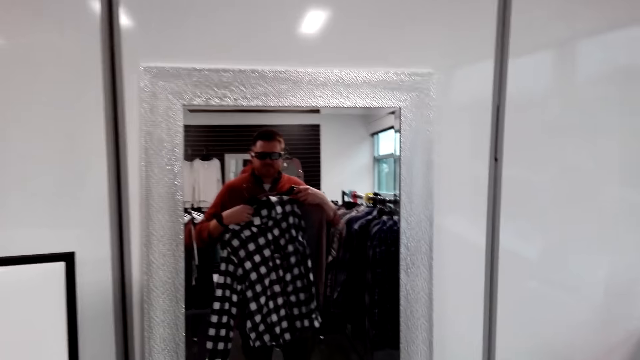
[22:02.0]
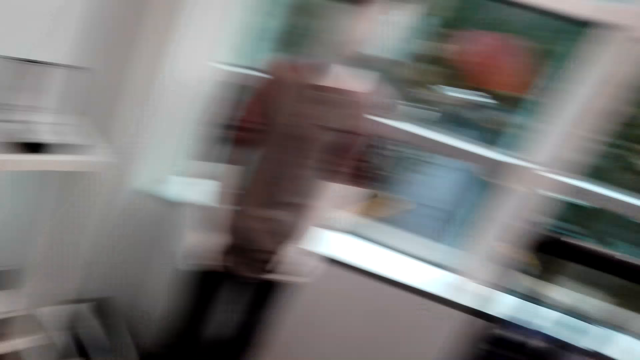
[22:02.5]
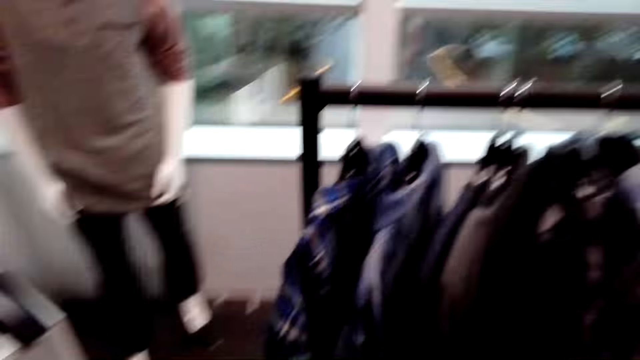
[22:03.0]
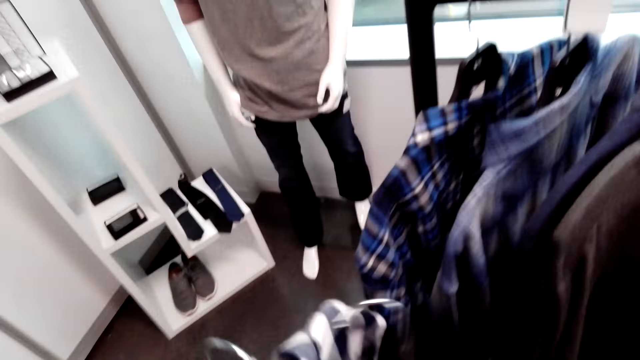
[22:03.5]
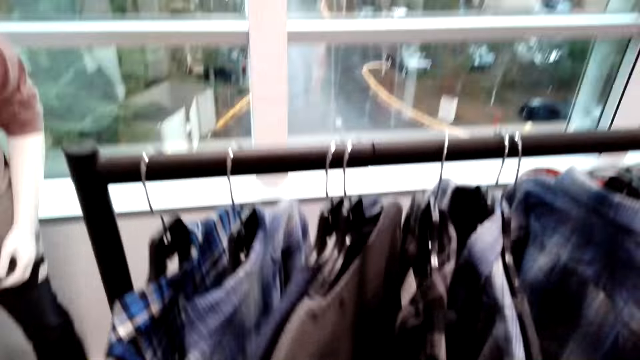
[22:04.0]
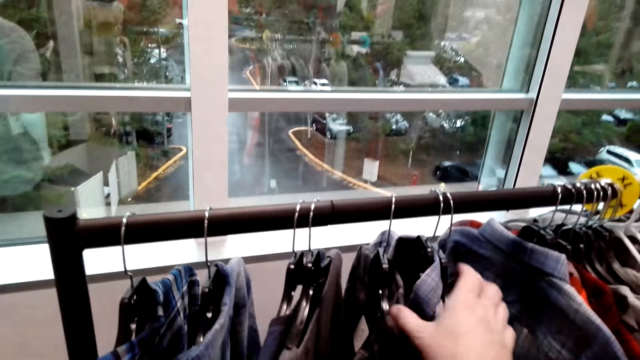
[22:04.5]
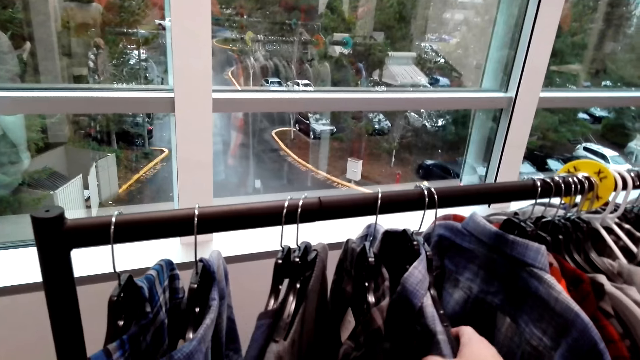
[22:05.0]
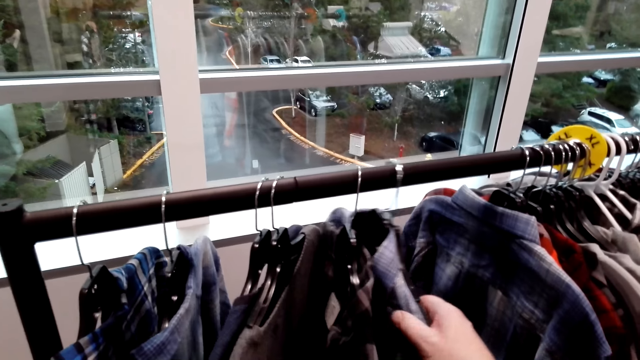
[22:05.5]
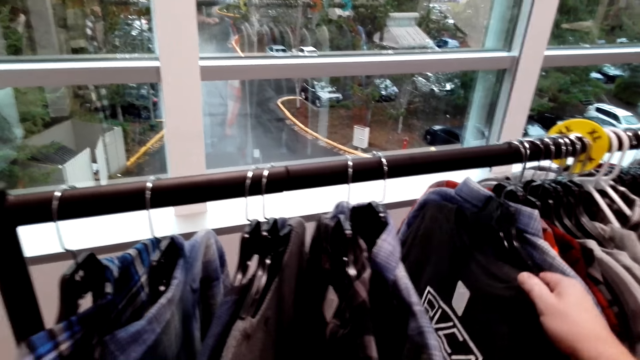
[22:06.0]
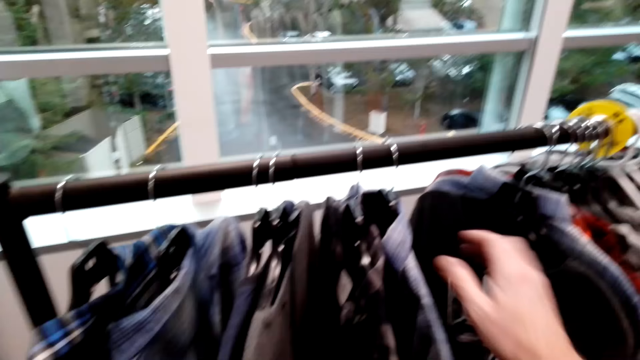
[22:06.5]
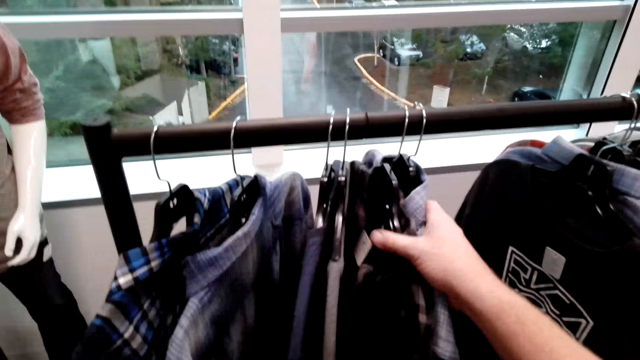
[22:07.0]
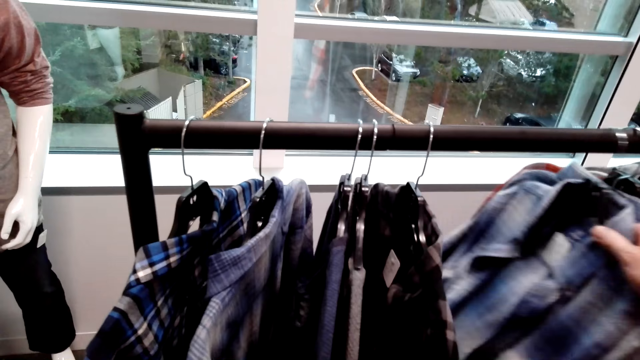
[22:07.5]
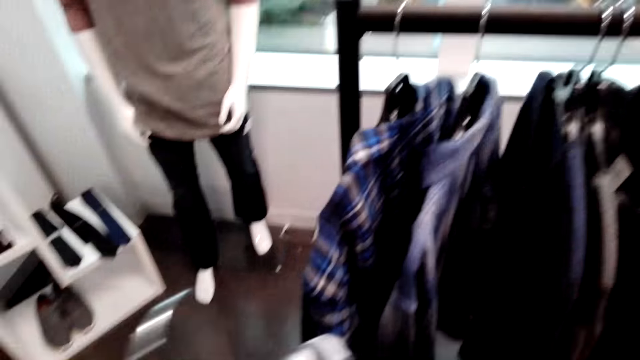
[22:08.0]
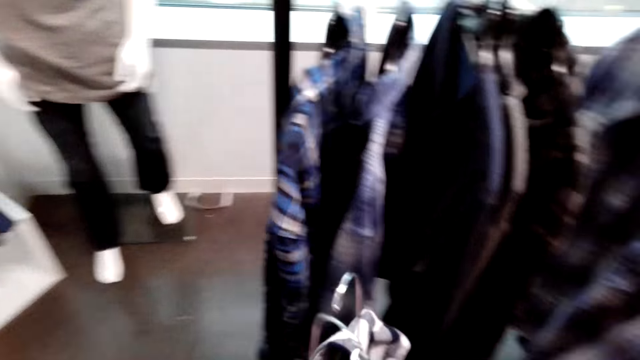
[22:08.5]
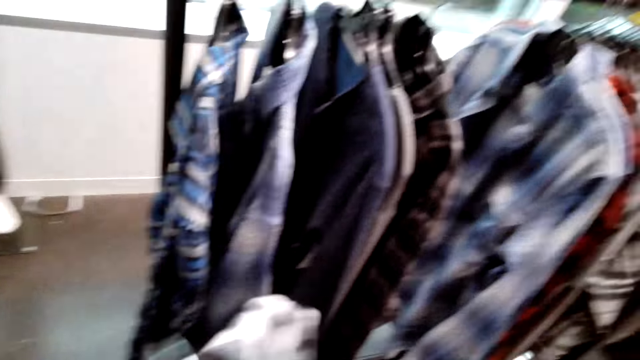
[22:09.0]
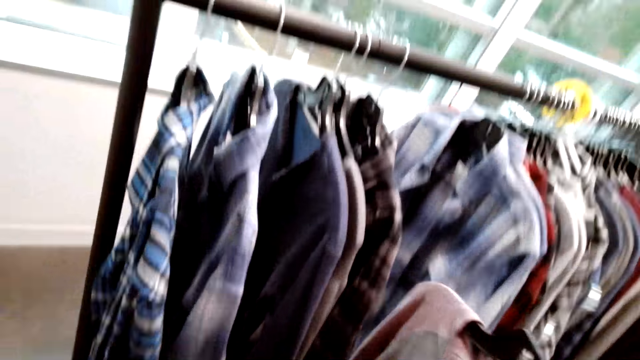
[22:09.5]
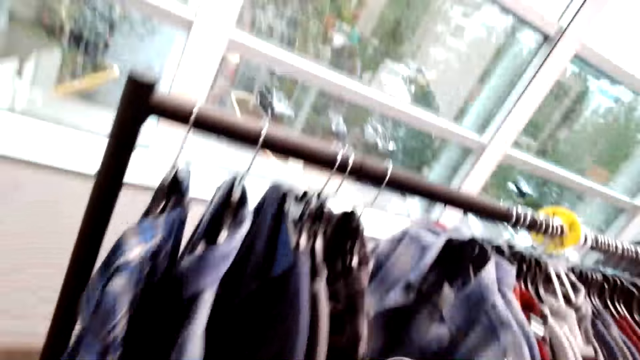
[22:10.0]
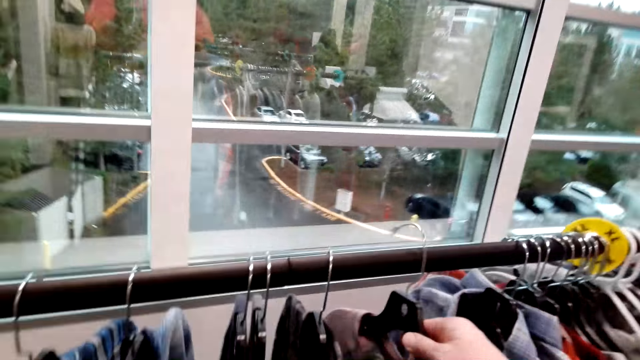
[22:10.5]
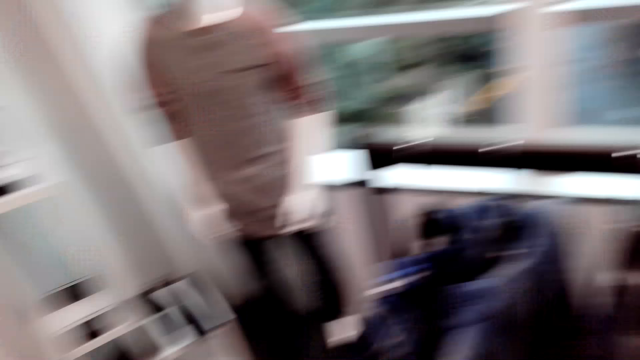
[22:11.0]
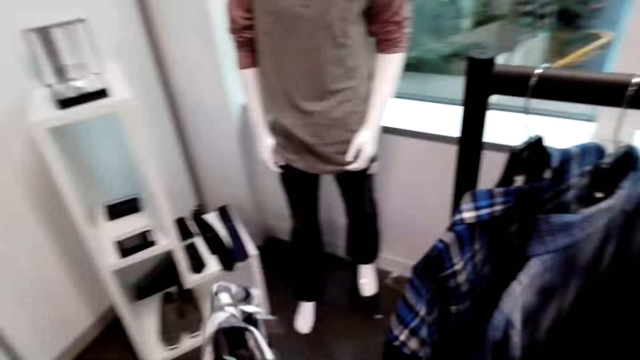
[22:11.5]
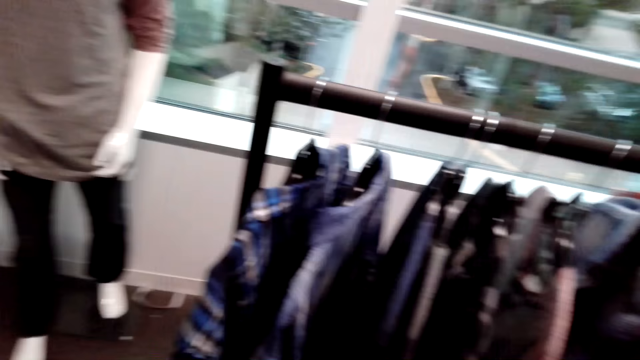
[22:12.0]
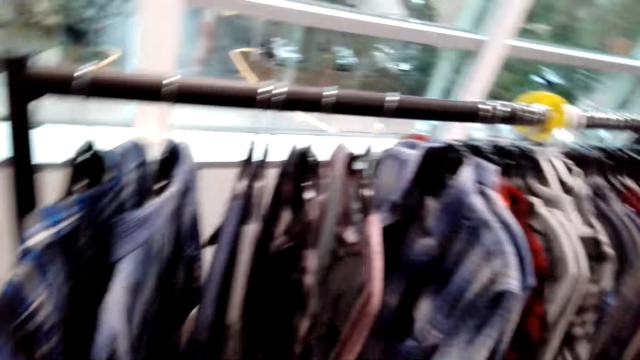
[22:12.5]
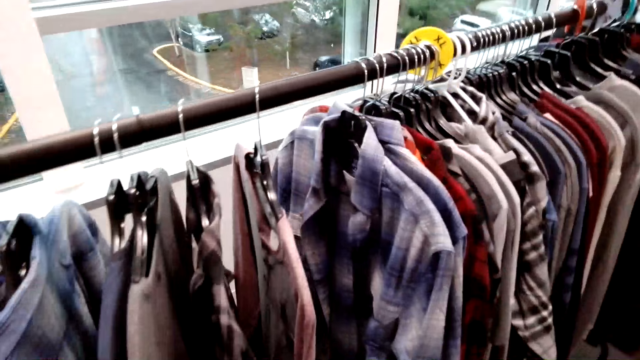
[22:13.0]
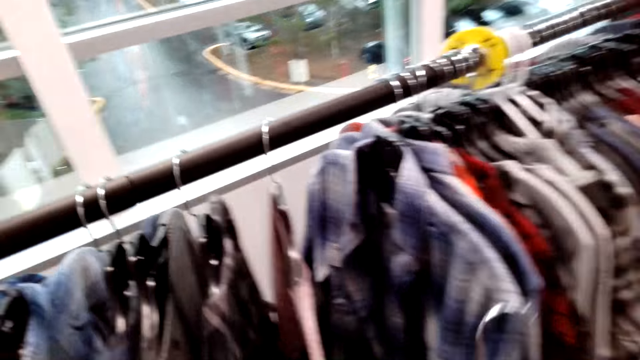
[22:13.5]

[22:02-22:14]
The camera wearer holds the shirts on the cloth rack. They touch the shirts. They push the shirts on the cloth rack. They put the shirt on the shirt rack.

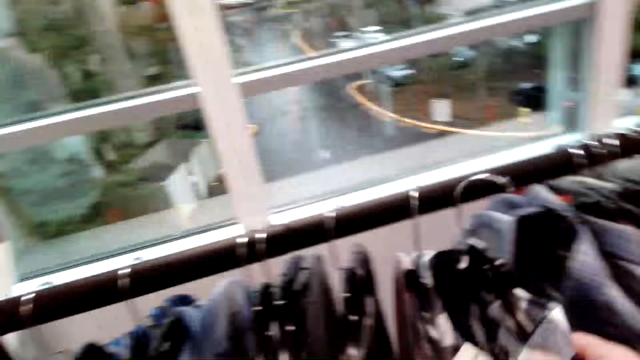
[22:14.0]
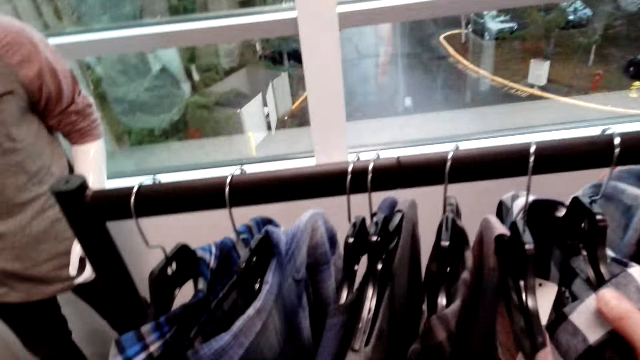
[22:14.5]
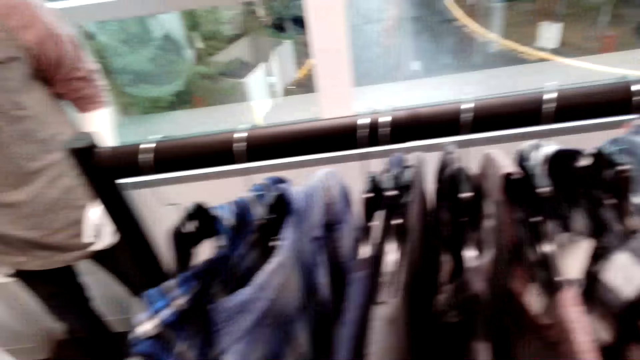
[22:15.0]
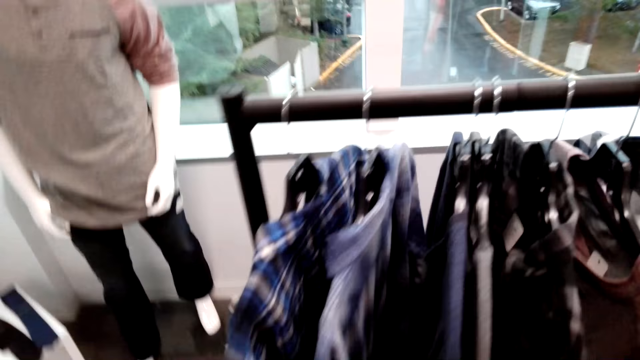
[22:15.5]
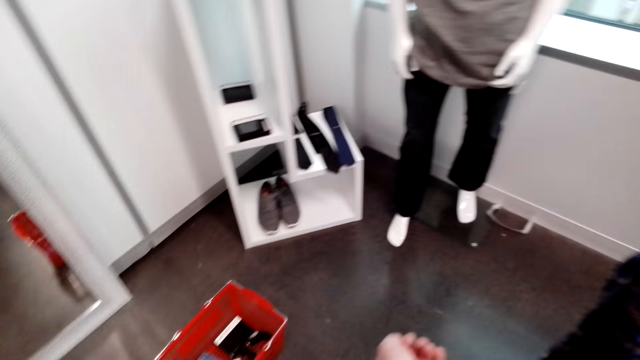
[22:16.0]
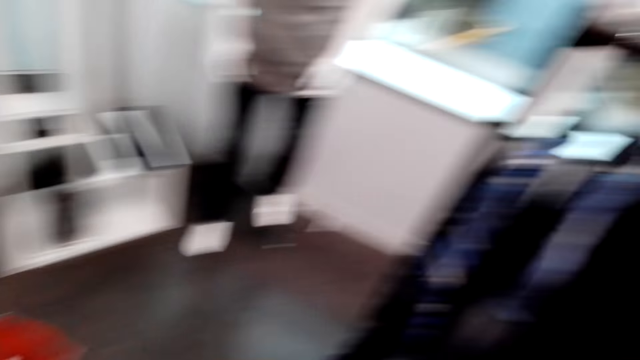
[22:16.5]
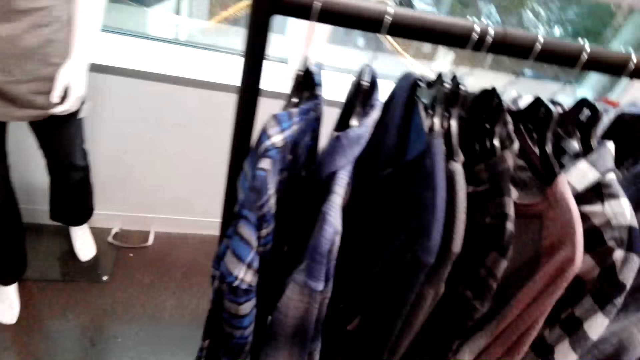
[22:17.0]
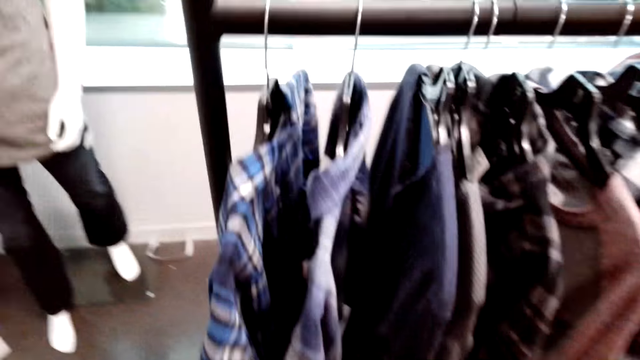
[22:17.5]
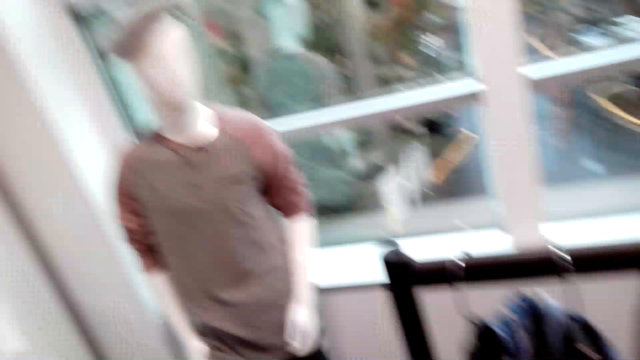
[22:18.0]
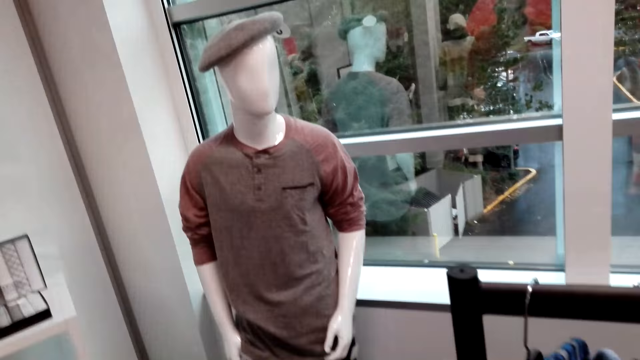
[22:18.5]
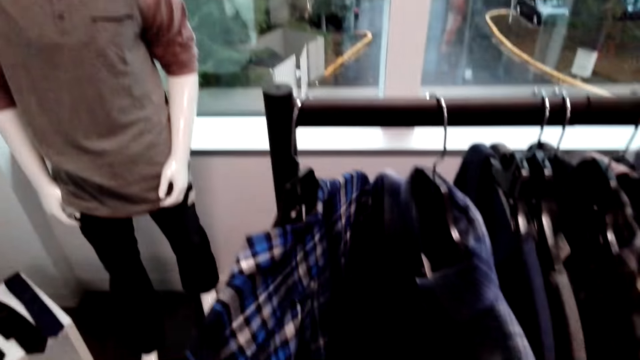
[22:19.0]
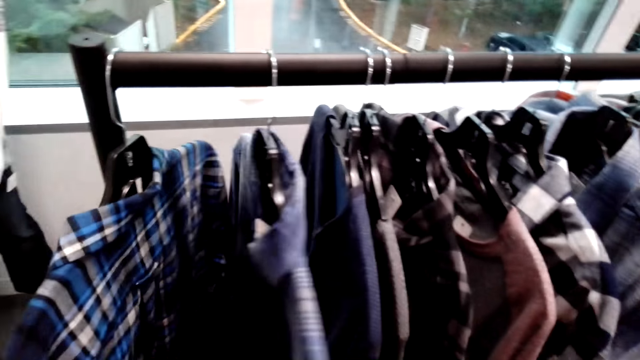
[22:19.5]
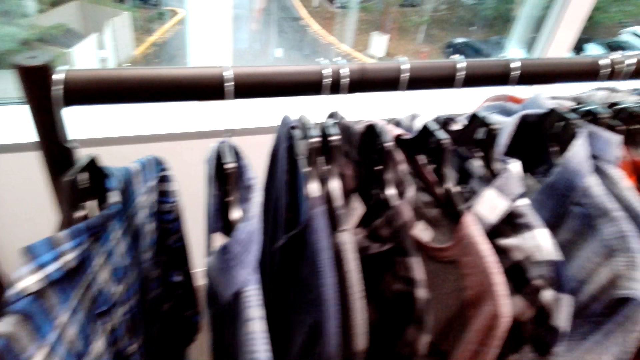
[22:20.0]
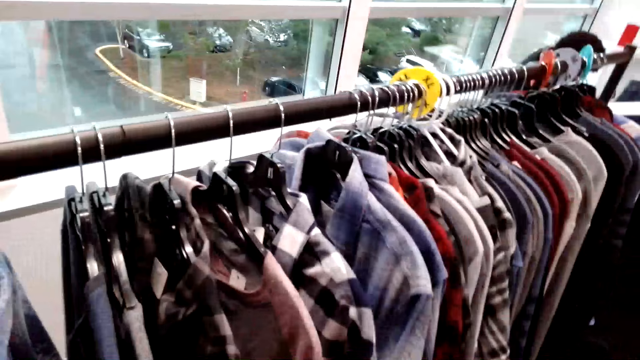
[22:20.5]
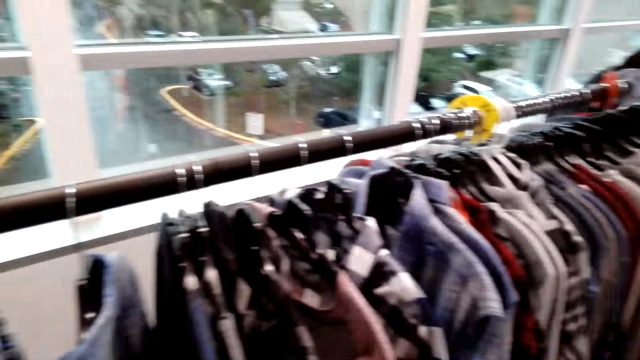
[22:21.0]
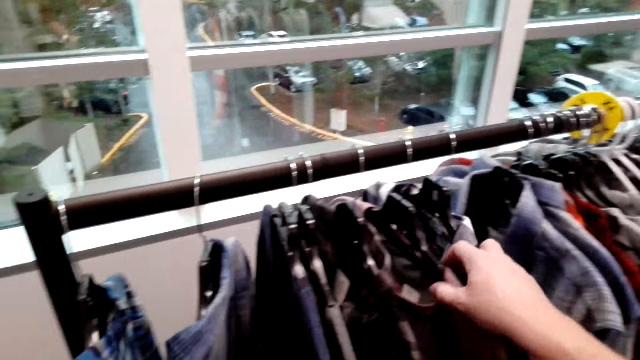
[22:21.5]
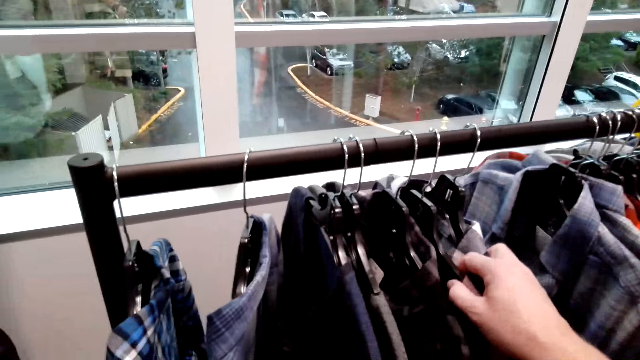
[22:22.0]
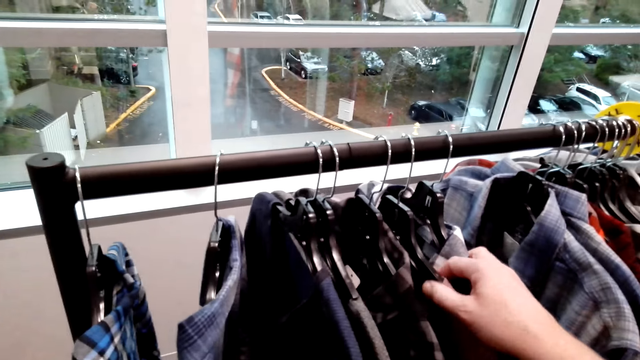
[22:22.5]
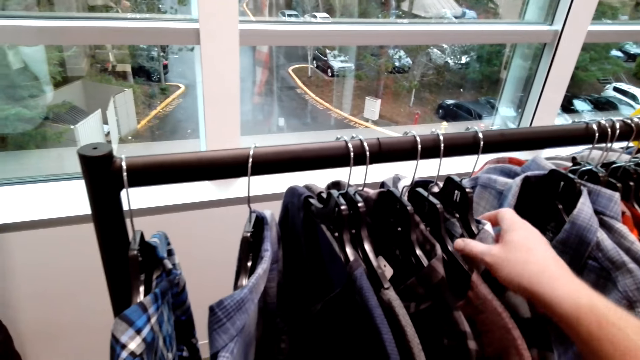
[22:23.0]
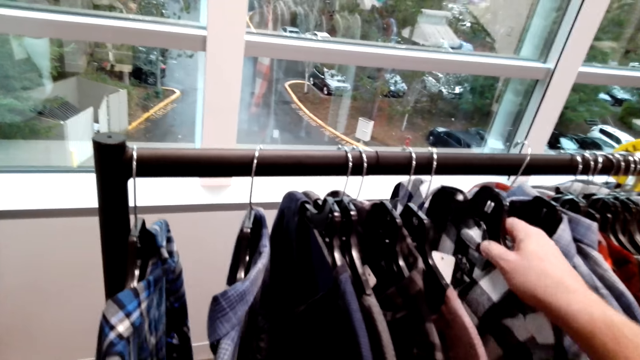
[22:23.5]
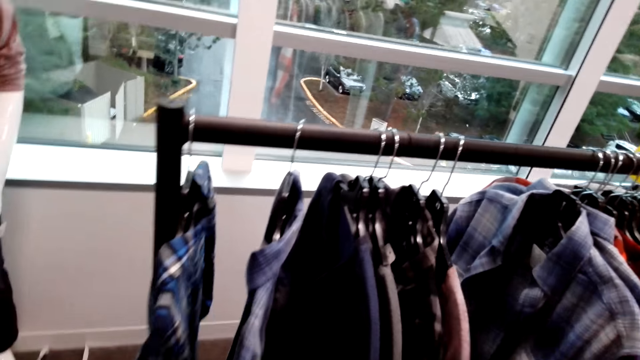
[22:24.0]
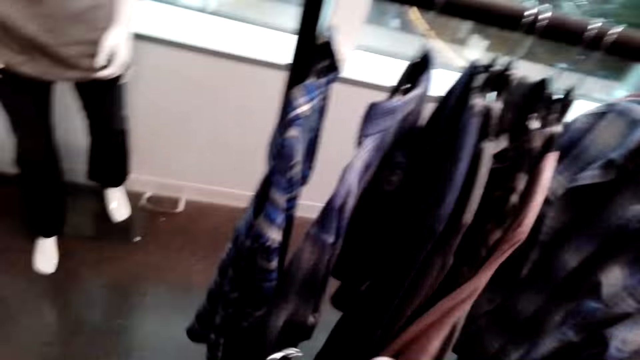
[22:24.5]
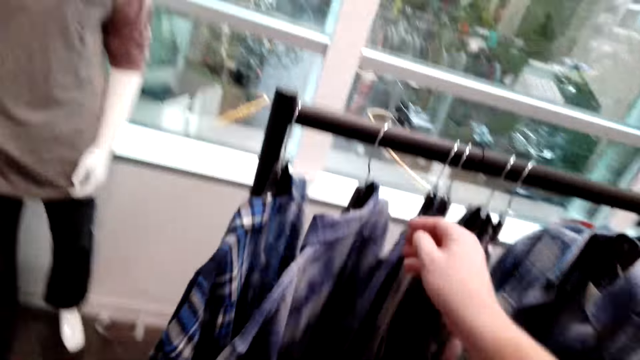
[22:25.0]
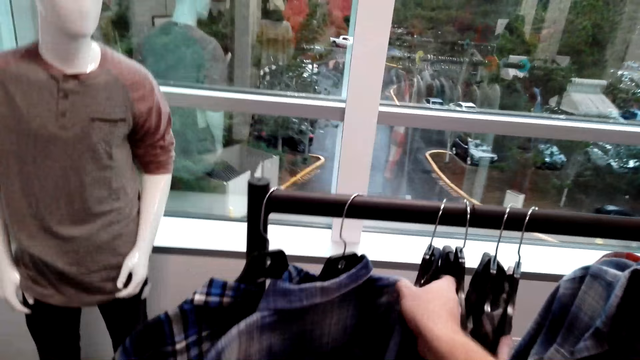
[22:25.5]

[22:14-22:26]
The camera wearer returns the shirt on the cloth rack. They touch the shirts. They push the shirts on the cloth rack. They pick another shirt from the cloth rack.
